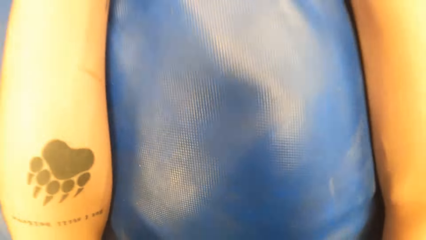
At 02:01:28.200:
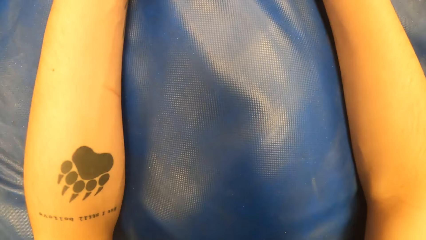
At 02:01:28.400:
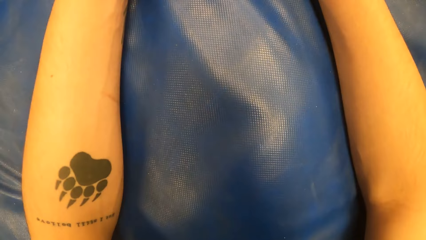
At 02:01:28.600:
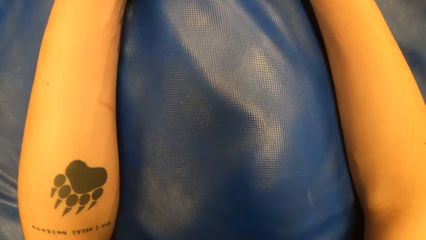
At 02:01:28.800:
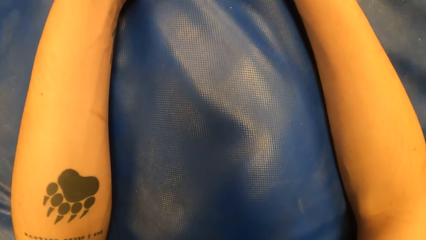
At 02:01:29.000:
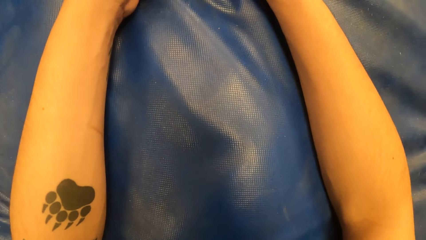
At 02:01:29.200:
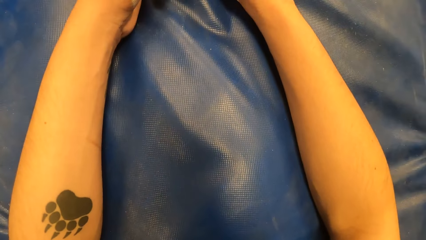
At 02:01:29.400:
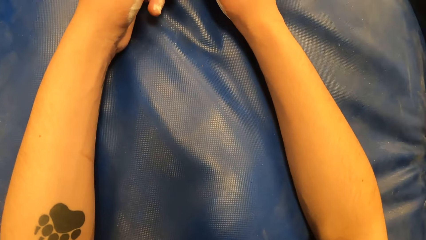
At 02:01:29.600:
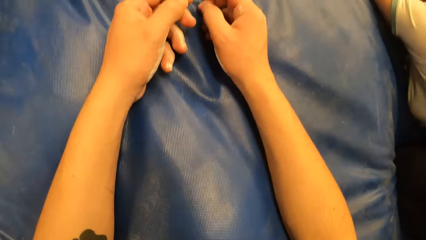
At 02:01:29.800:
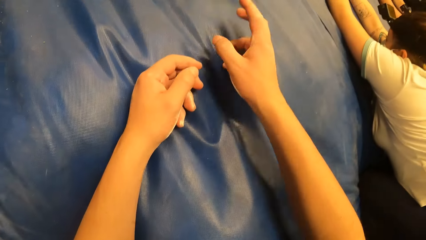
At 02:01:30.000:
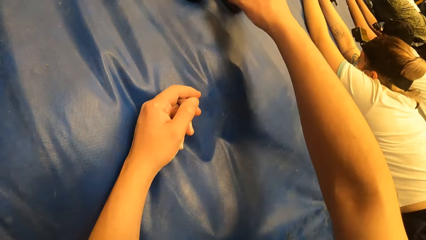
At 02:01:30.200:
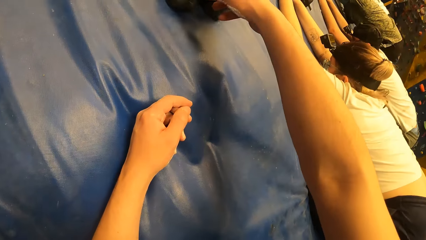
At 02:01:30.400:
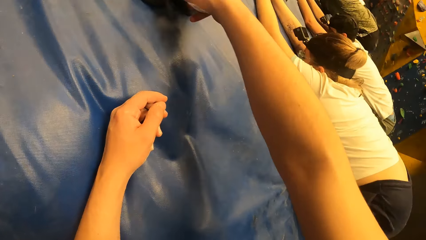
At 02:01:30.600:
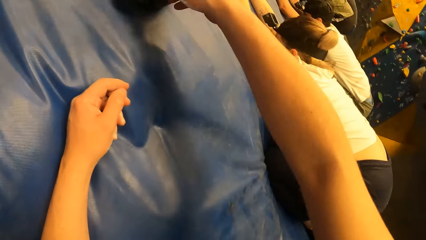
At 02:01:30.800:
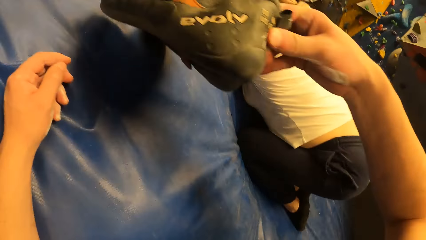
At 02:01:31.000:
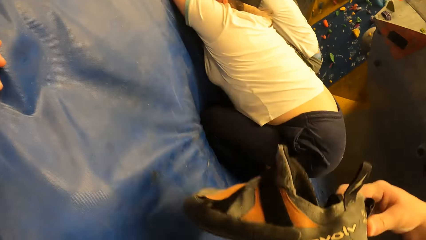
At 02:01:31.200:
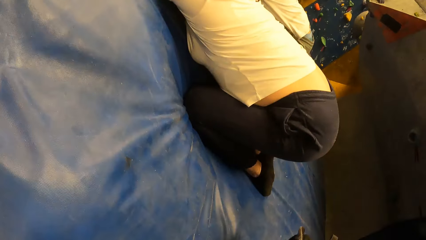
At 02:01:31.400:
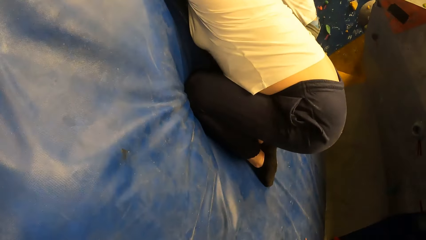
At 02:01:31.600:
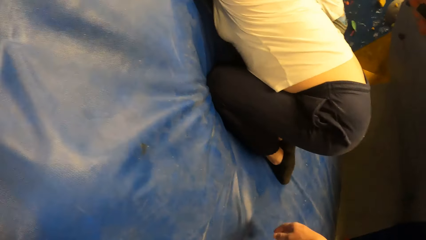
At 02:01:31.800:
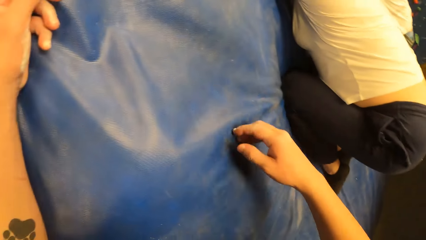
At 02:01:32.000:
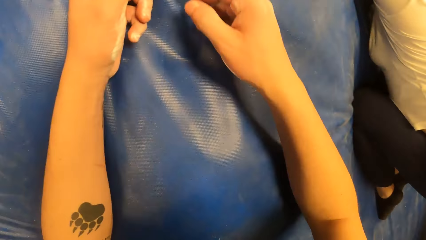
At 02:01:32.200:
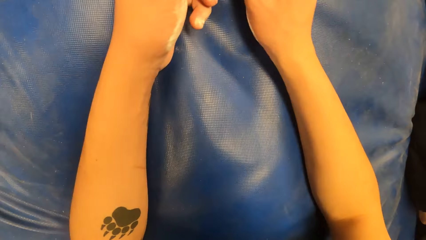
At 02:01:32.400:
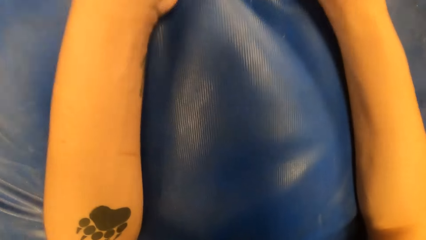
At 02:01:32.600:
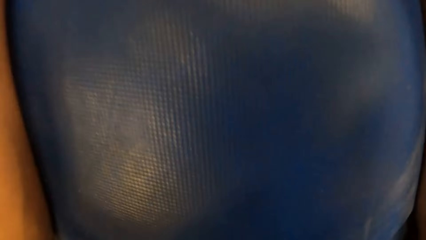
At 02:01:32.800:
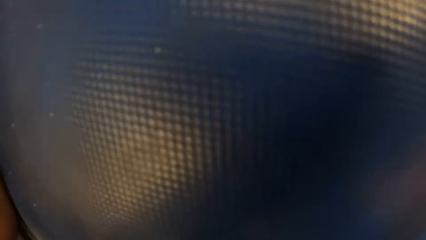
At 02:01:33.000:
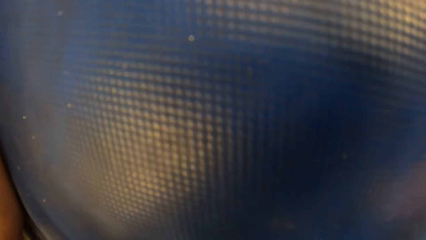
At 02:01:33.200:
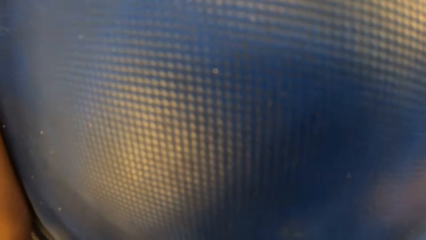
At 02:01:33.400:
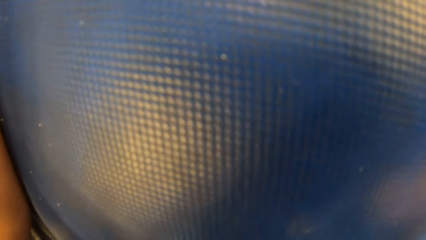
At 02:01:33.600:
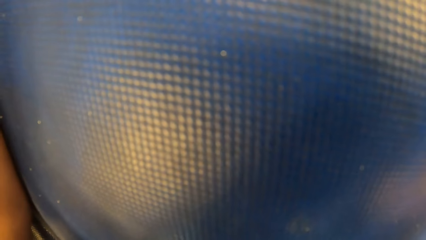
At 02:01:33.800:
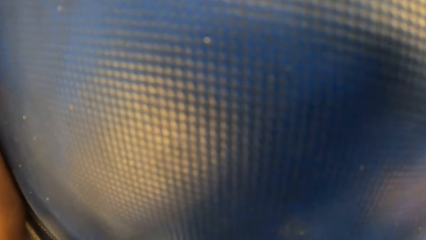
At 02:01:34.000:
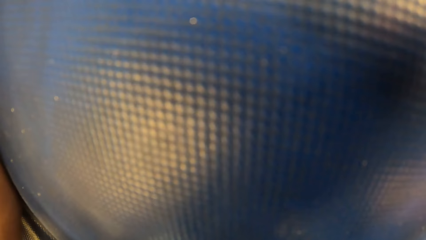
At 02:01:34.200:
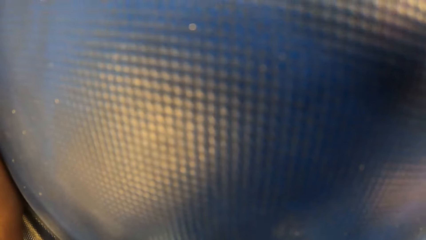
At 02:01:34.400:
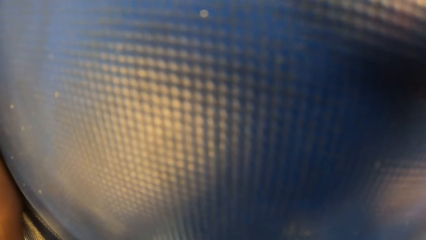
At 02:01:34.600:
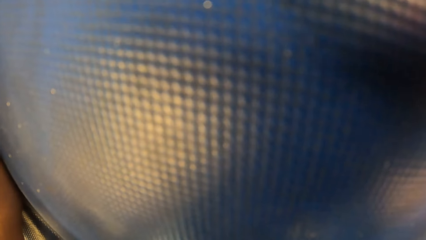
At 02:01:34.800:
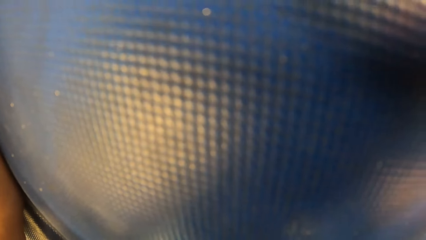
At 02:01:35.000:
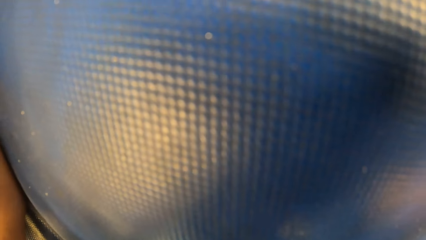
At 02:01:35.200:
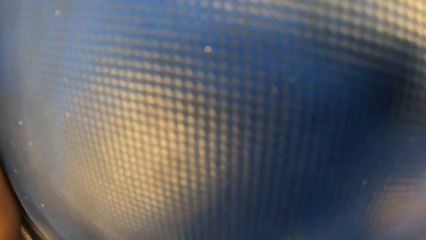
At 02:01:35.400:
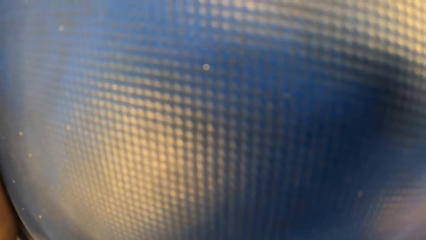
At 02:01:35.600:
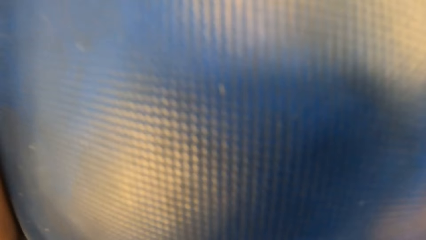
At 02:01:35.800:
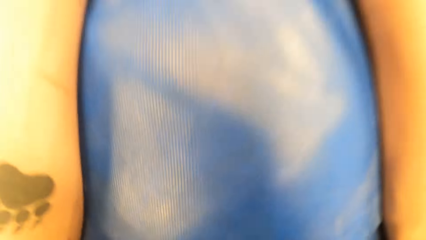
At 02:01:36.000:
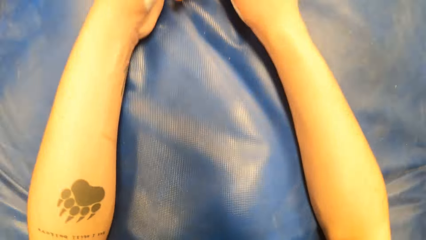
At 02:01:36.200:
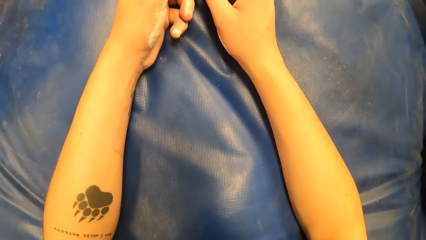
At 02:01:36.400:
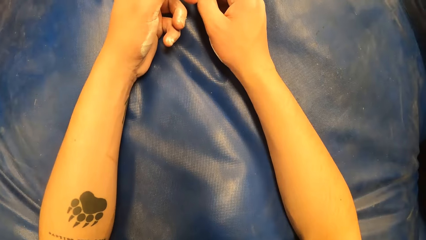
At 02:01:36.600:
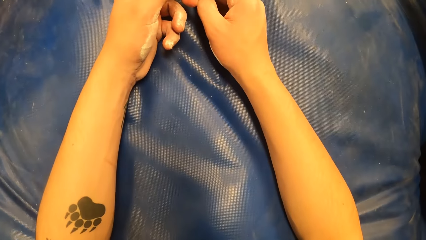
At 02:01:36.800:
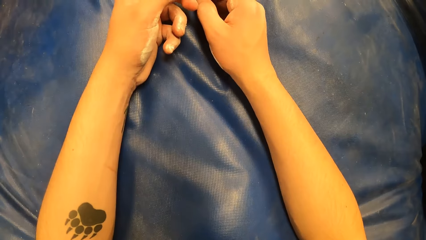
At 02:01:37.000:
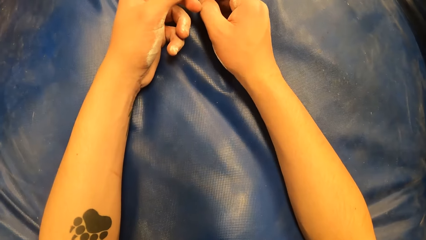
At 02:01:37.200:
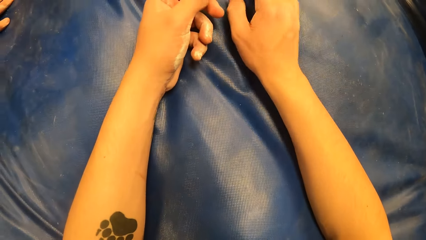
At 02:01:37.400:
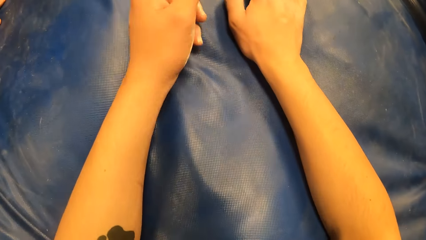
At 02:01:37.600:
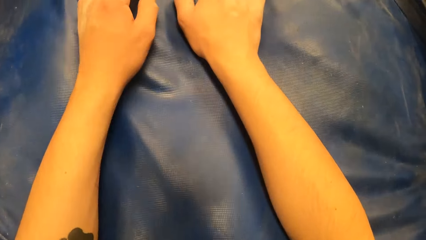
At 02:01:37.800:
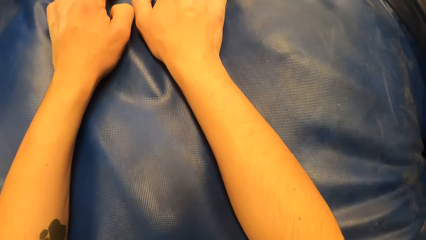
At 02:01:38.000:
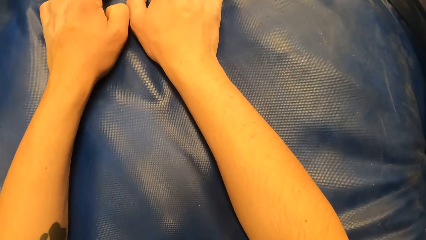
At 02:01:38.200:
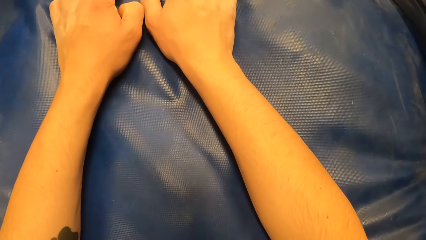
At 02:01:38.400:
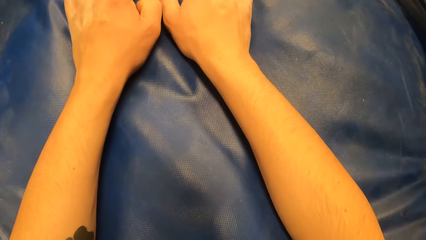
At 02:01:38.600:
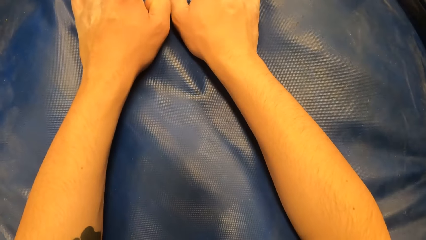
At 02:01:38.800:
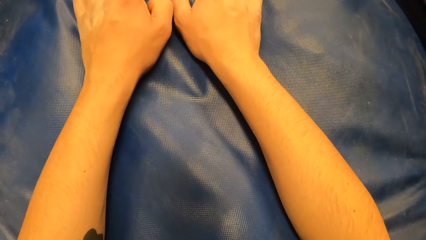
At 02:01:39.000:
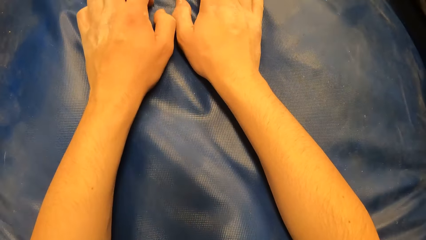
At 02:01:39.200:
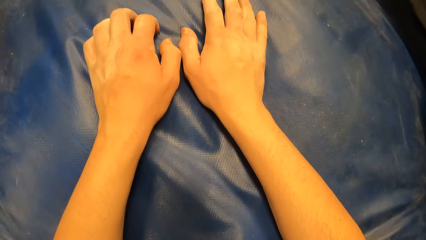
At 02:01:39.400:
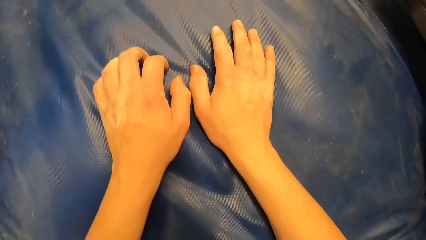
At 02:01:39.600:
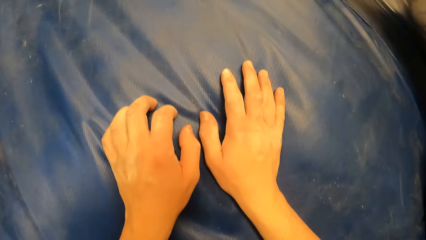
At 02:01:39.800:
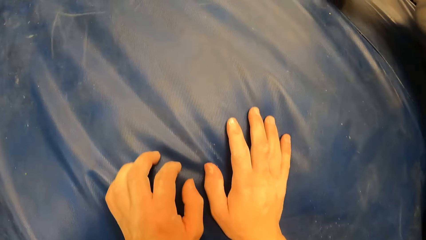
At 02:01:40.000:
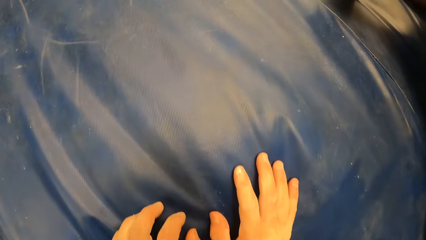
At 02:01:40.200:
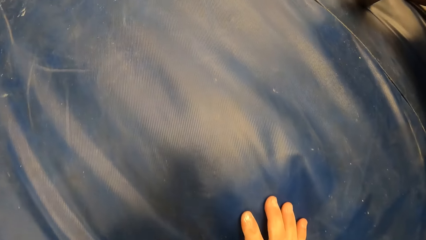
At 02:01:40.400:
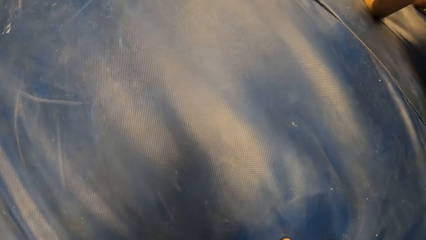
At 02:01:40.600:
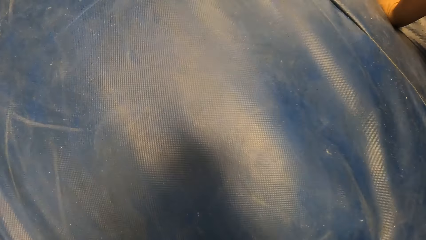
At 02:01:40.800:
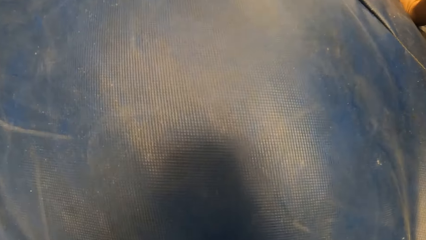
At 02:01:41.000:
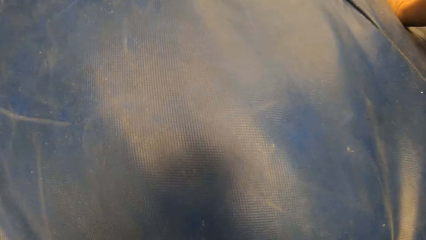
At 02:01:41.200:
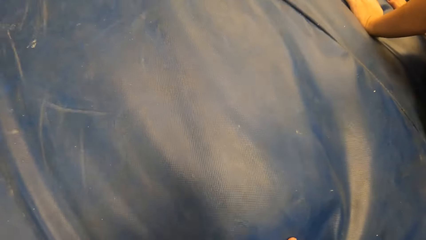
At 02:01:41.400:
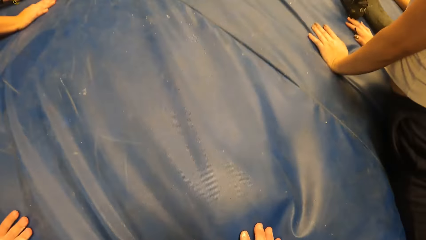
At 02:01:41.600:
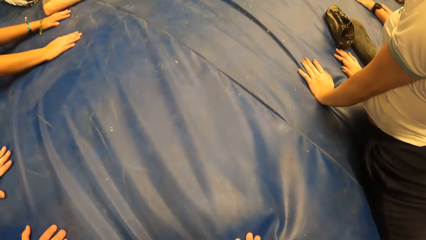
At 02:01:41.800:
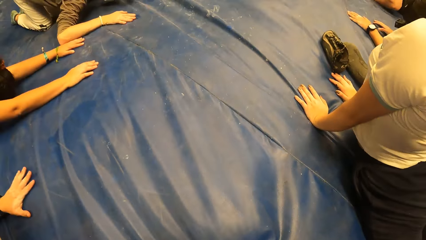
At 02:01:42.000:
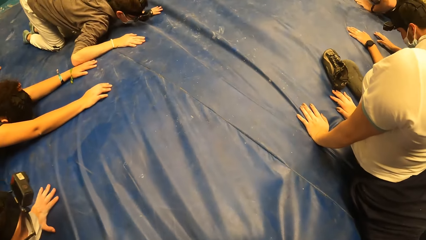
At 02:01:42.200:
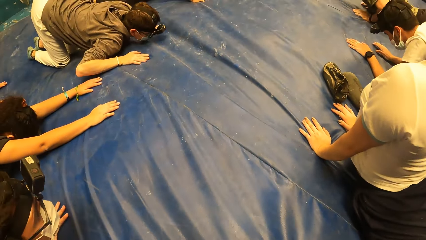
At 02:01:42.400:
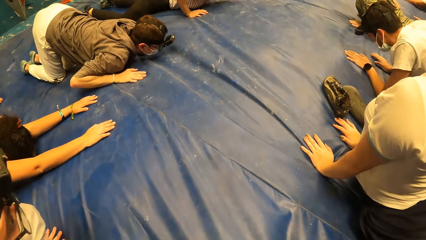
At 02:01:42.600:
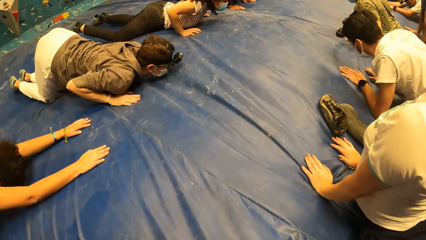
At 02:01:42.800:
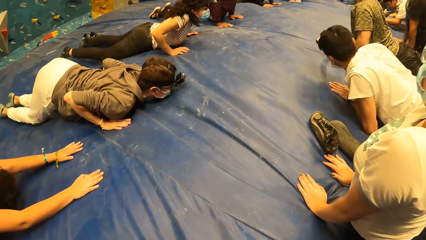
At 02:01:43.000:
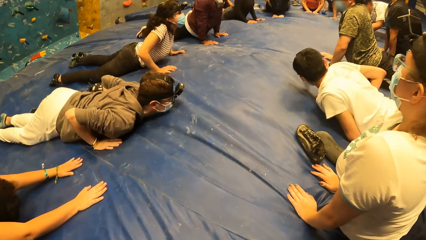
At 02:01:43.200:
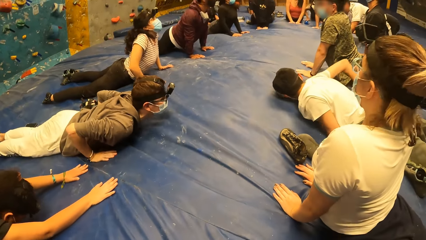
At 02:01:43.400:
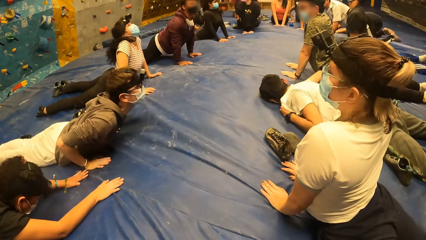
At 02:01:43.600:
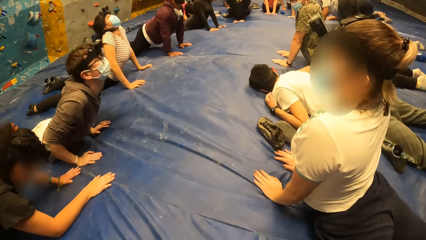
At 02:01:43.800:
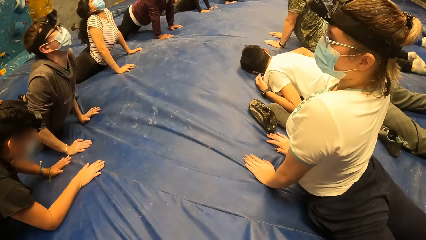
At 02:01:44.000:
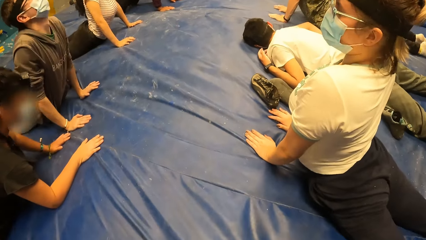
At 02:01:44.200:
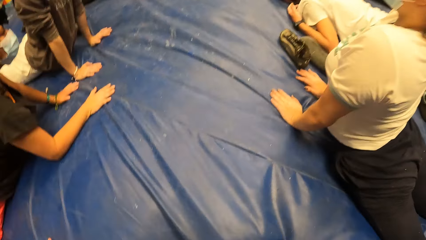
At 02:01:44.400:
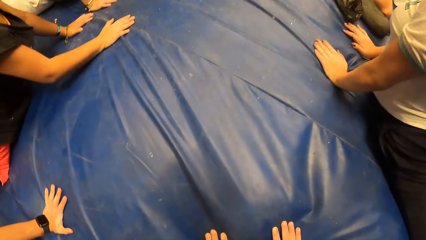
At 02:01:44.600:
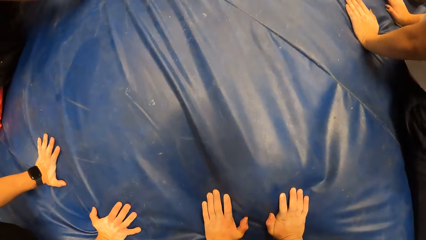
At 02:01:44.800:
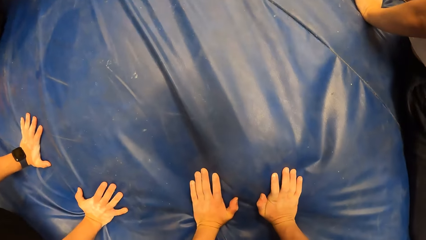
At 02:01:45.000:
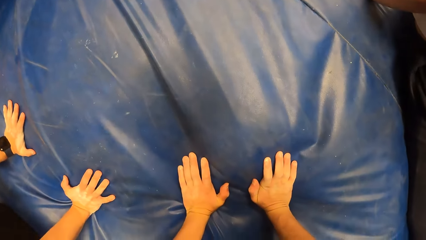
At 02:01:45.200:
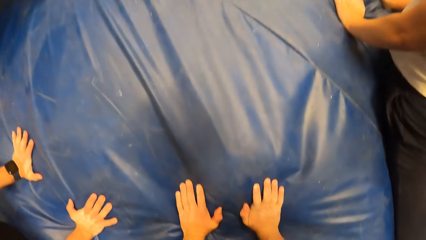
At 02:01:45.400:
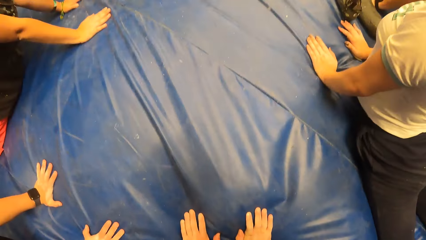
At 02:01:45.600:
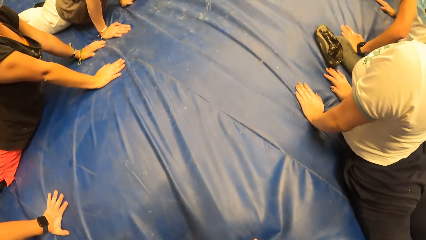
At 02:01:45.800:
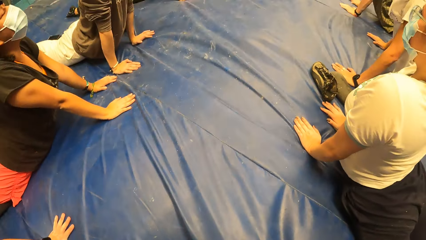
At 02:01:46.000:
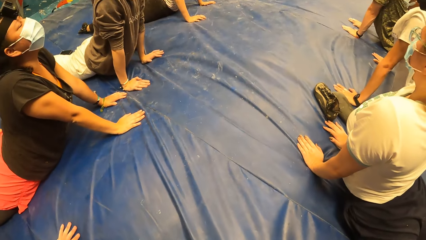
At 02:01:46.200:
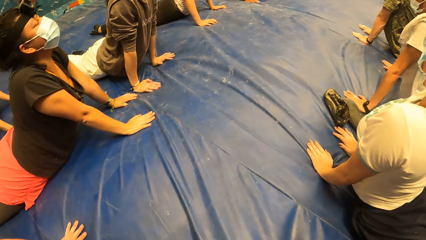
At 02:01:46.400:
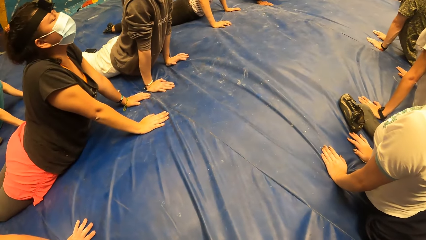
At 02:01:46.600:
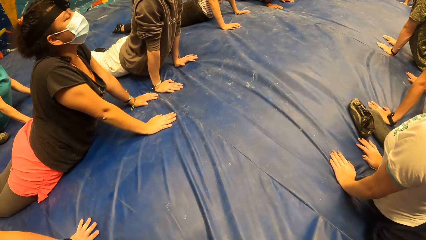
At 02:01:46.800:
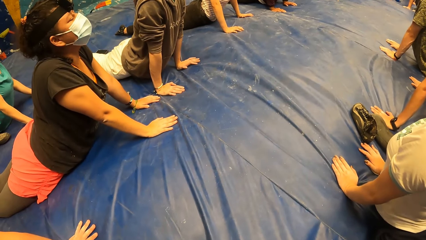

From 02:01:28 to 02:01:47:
The camera wearer picks up her shoes. She places the shoe behind. She stretches her hands on a blue mat. She exercises on the blue mattress. She looks on the blue mattress. She exercises on the blue mattress. A woman exercises on the blue mat. Another woman exercises on the blue mat. The camera wearer looks on the blue mattress.
